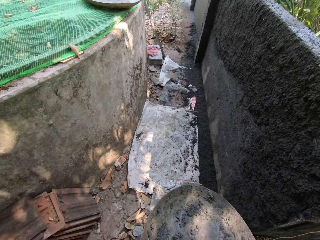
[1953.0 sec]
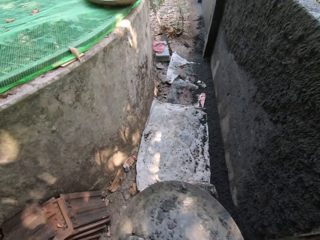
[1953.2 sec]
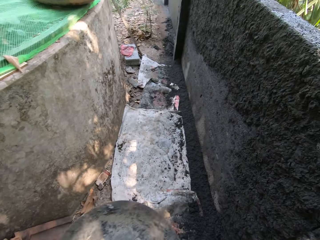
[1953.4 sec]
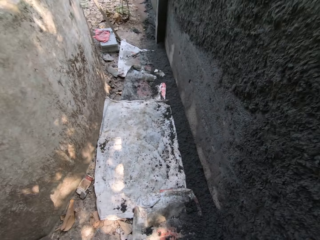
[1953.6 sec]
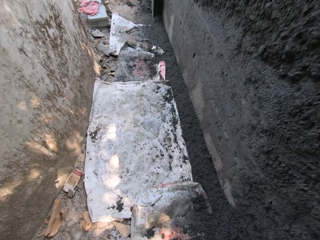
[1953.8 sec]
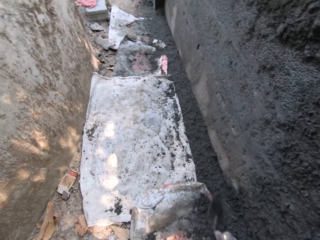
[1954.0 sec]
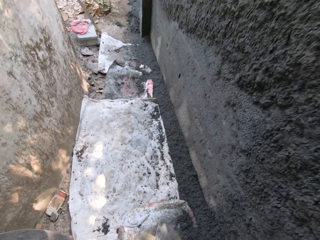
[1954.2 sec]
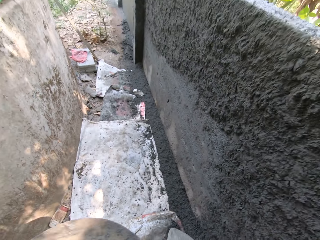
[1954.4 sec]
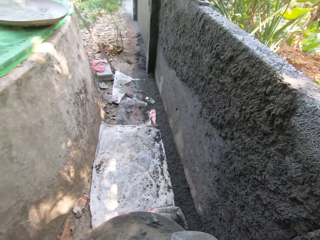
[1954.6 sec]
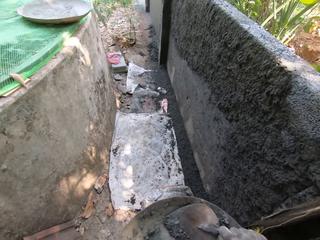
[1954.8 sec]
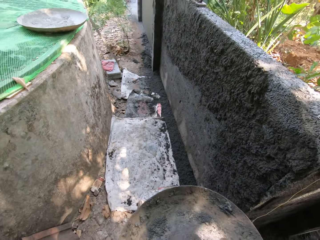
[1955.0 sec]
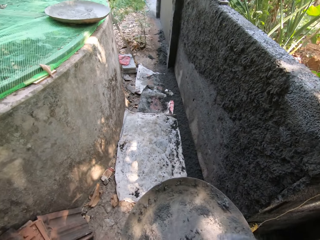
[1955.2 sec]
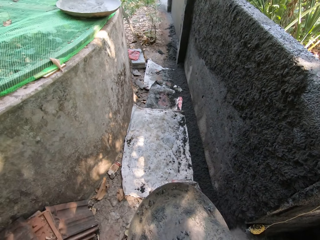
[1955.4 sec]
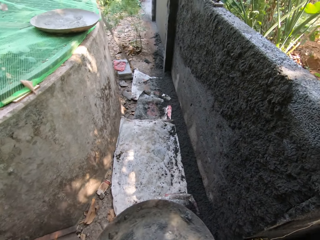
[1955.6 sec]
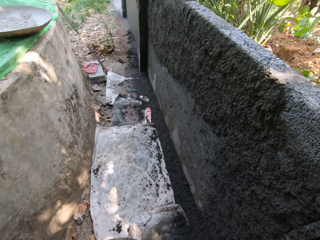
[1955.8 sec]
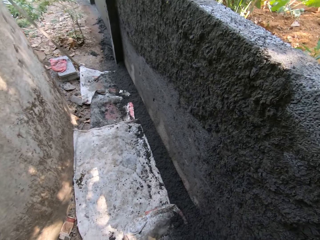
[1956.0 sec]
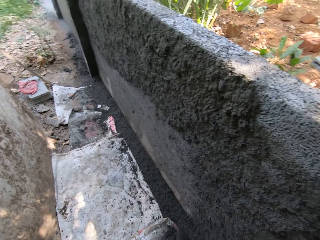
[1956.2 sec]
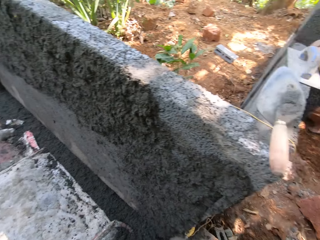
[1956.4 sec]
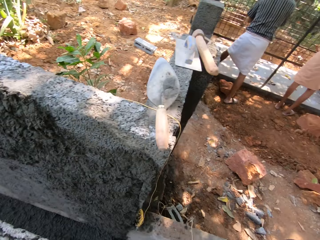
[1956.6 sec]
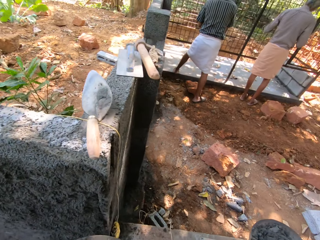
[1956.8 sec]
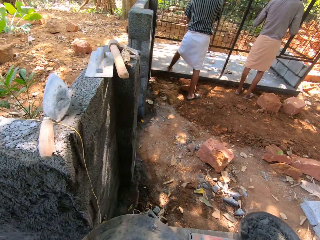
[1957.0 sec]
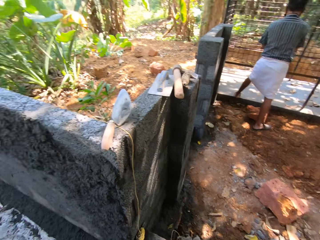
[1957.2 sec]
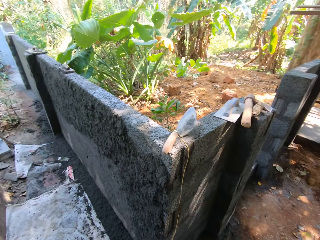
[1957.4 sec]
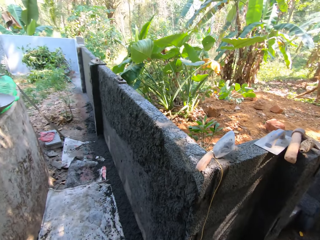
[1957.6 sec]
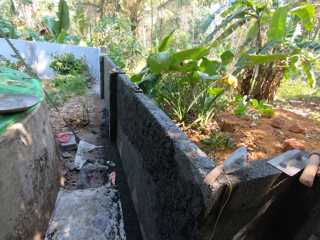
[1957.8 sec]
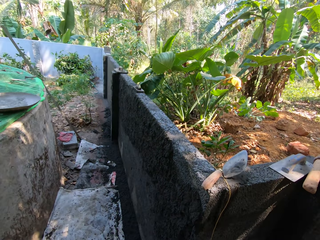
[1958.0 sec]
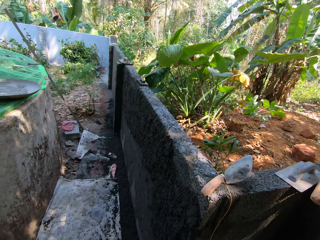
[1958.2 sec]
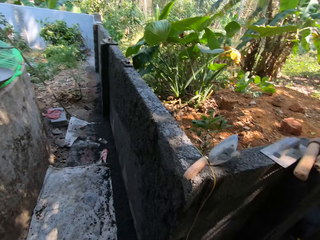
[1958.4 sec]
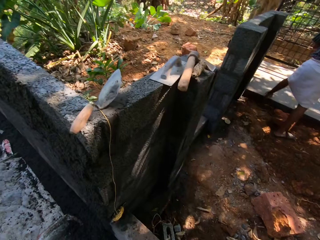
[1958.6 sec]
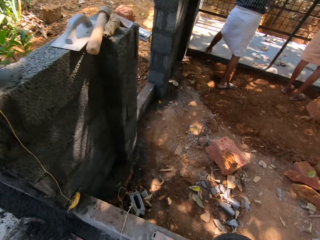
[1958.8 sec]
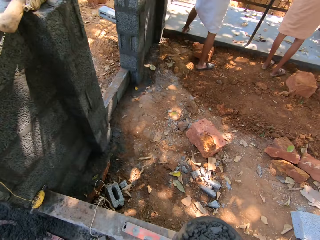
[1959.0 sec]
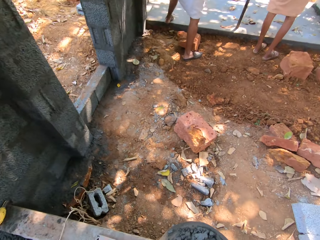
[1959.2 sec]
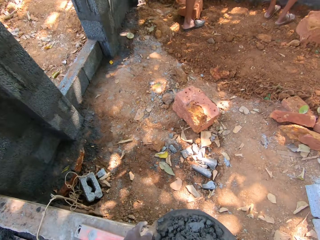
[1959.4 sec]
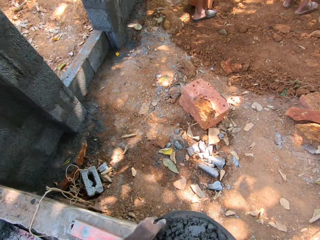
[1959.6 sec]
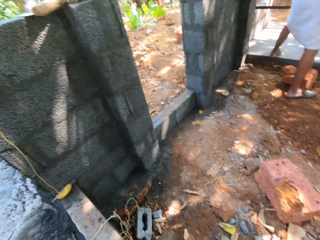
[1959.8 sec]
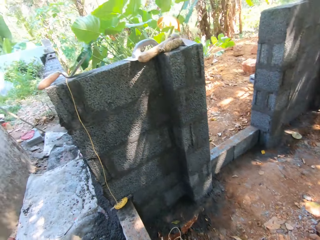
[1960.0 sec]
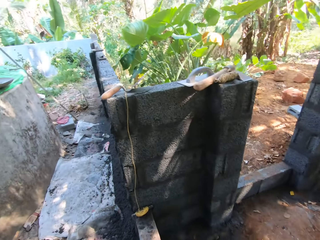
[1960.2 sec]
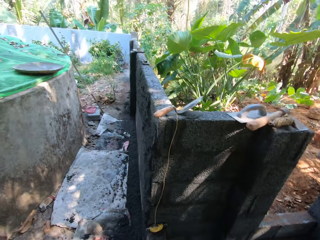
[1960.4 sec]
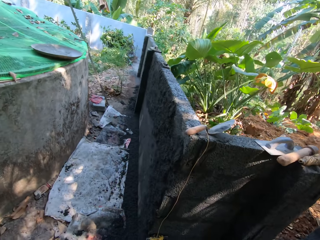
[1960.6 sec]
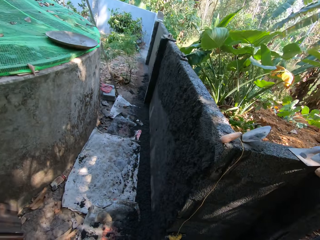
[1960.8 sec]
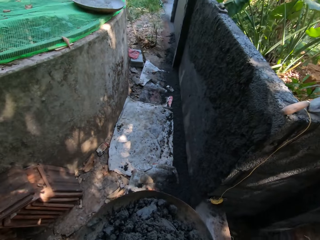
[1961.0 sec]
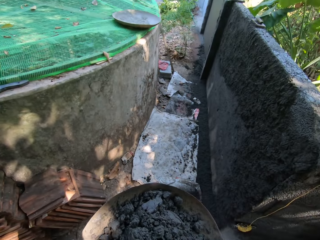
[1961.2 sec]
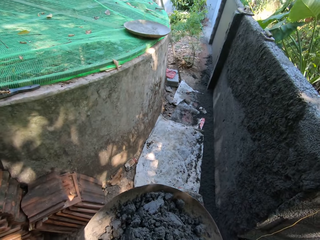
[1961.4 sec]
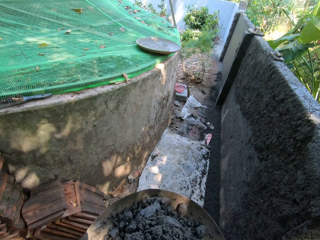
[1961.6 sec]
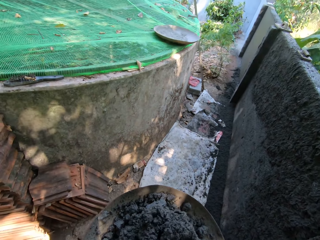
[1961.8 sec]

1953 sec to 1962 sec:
The camera wearer takes mortar from the head pan with the hand trowel in his right hand. He plasters the wall with the mortar in the hand trowel in his right hand. He mixes the mortar in the head pan with the hand trowel in his right hand. He takes mortar from the head pan with the hand trowel in his right hand. He plasters the wall with the mortar in the hand trowel in his right hand. A man paints the iron cage with the brush in his right hand. The camera wearer puts the tray down. He picks up the tray of cement. He carries the head pan of mortar from the floor with both hands.

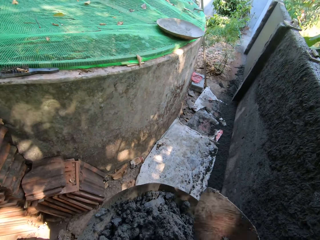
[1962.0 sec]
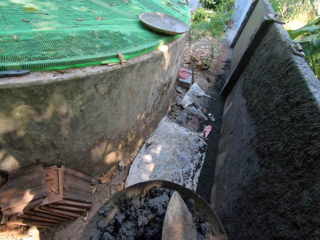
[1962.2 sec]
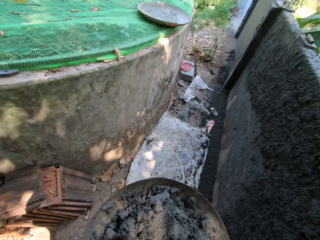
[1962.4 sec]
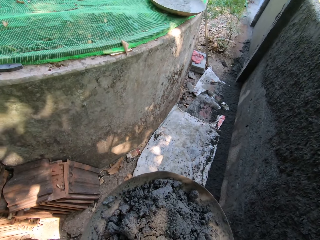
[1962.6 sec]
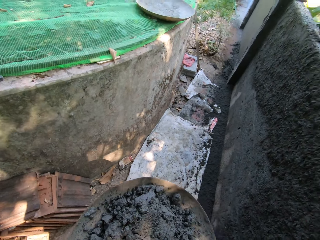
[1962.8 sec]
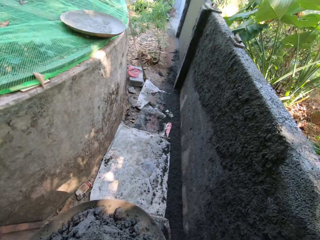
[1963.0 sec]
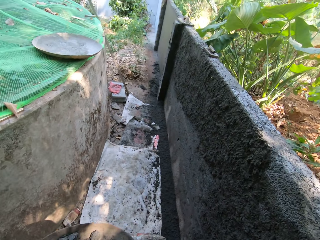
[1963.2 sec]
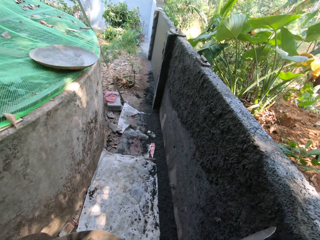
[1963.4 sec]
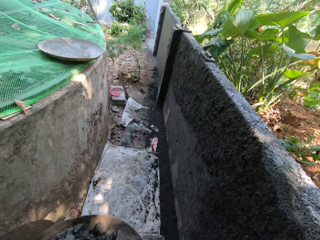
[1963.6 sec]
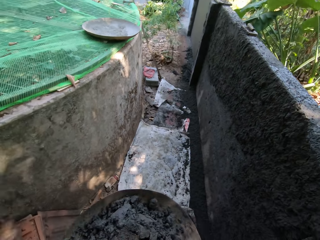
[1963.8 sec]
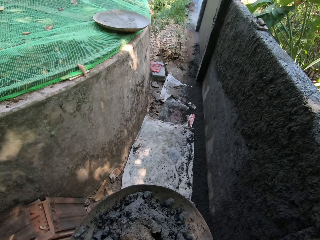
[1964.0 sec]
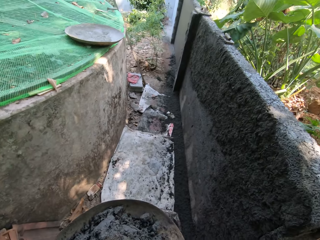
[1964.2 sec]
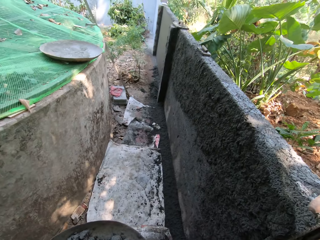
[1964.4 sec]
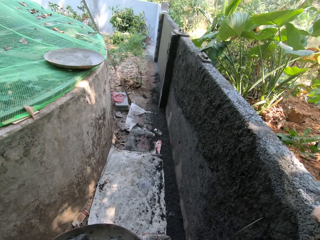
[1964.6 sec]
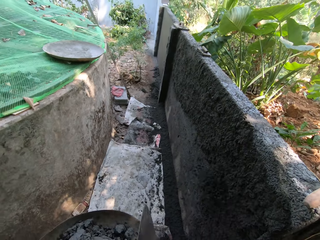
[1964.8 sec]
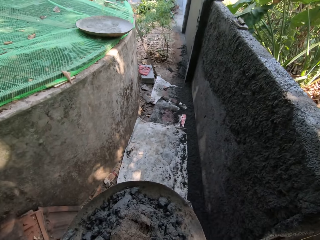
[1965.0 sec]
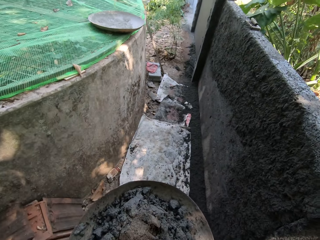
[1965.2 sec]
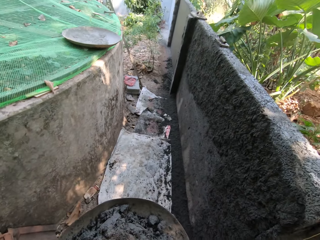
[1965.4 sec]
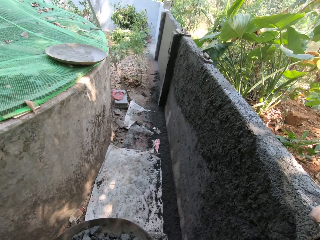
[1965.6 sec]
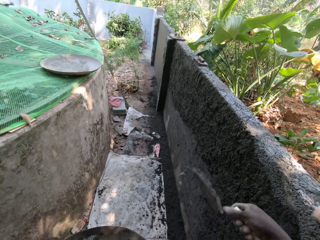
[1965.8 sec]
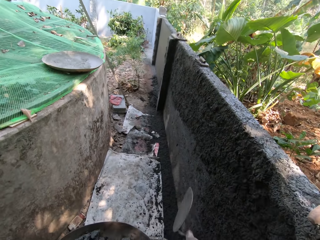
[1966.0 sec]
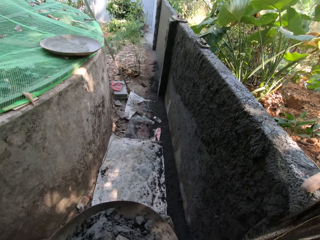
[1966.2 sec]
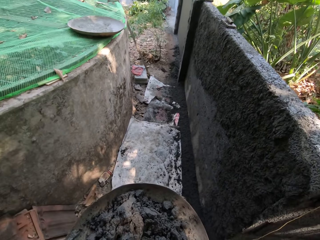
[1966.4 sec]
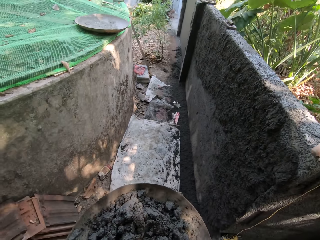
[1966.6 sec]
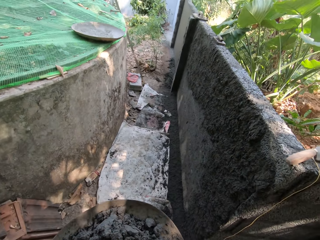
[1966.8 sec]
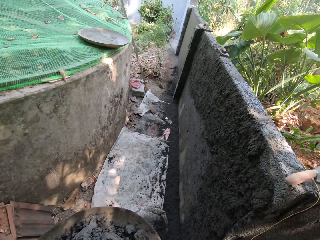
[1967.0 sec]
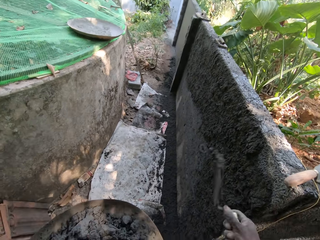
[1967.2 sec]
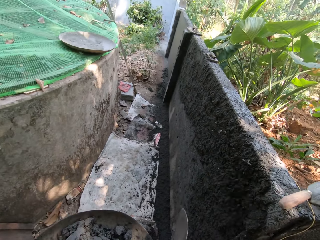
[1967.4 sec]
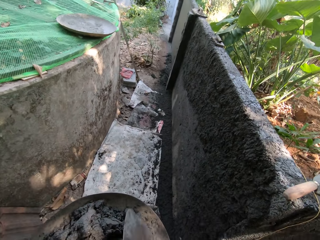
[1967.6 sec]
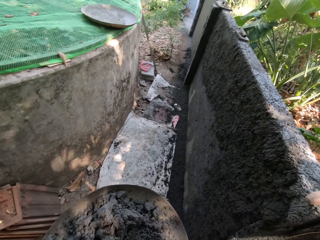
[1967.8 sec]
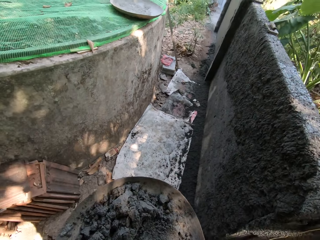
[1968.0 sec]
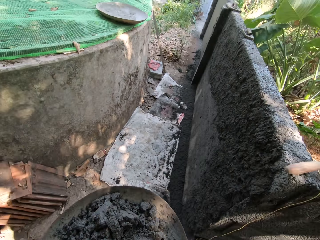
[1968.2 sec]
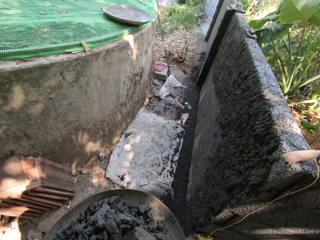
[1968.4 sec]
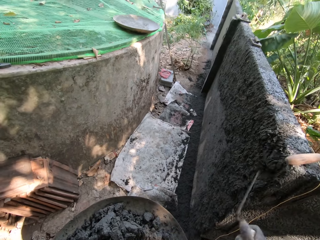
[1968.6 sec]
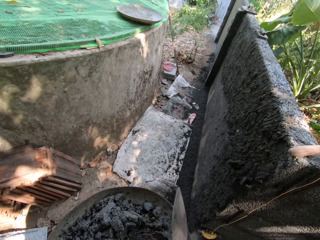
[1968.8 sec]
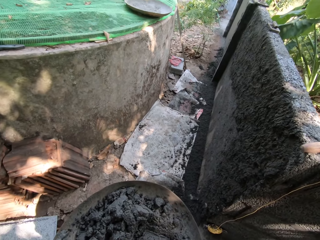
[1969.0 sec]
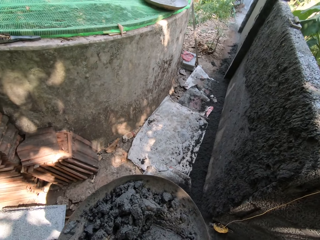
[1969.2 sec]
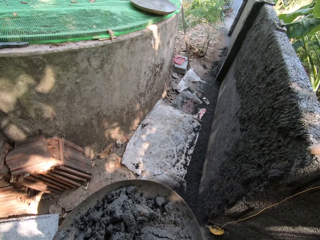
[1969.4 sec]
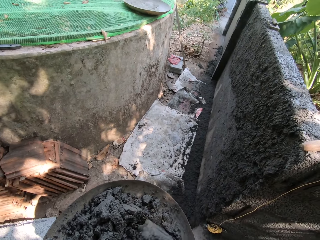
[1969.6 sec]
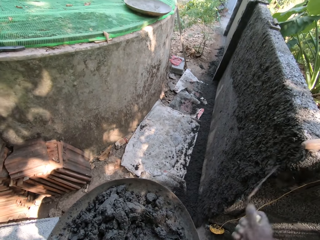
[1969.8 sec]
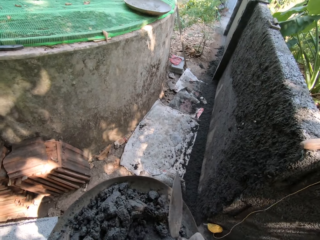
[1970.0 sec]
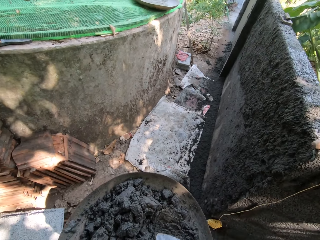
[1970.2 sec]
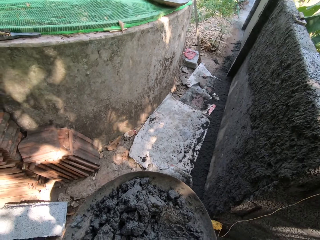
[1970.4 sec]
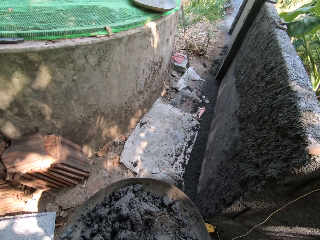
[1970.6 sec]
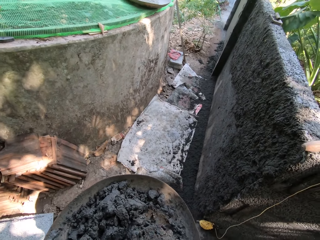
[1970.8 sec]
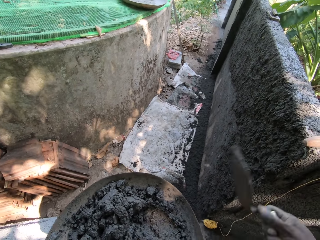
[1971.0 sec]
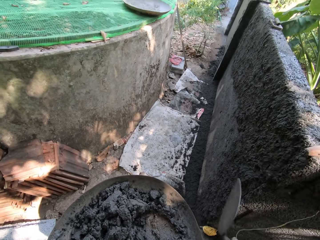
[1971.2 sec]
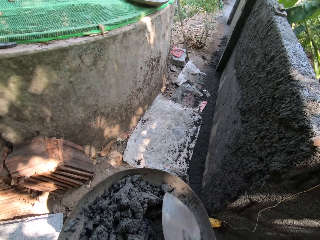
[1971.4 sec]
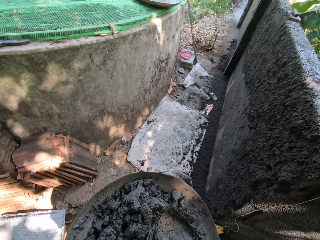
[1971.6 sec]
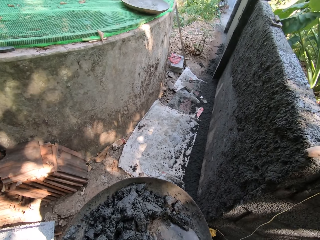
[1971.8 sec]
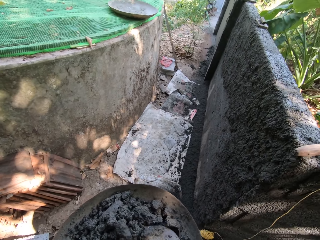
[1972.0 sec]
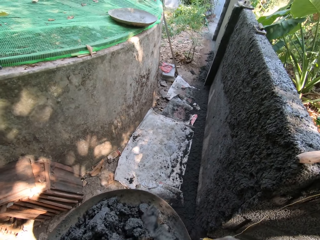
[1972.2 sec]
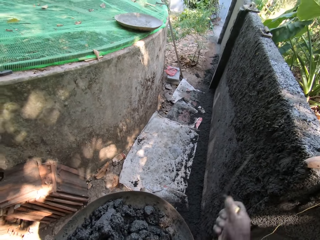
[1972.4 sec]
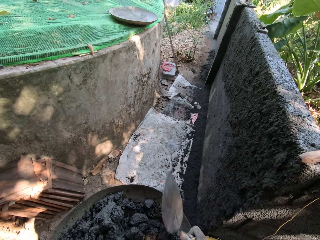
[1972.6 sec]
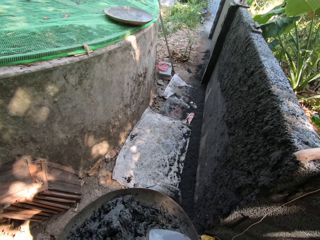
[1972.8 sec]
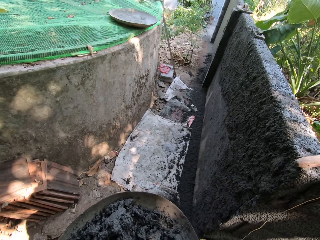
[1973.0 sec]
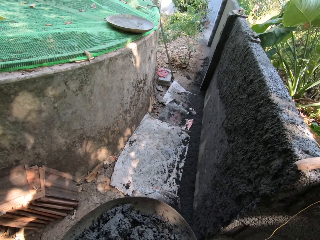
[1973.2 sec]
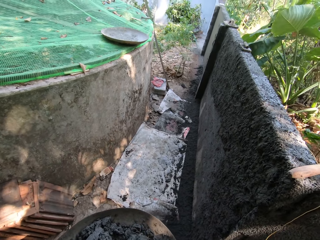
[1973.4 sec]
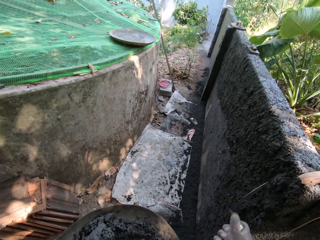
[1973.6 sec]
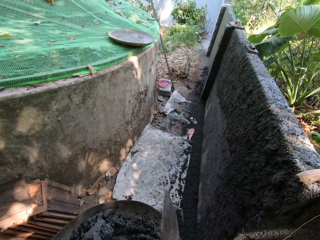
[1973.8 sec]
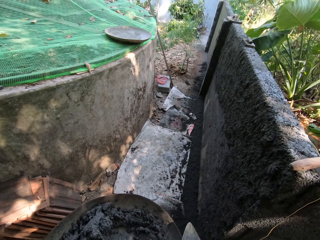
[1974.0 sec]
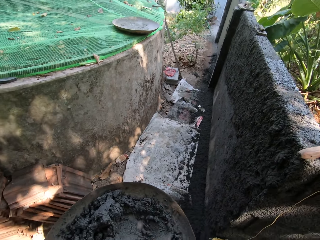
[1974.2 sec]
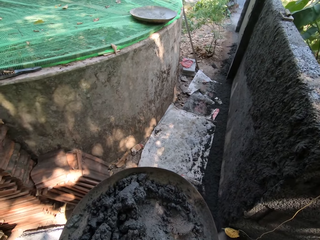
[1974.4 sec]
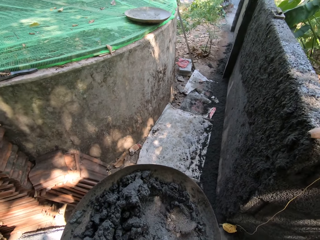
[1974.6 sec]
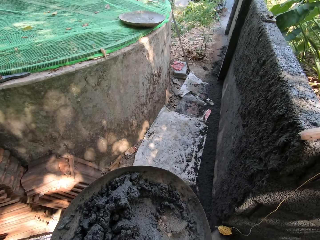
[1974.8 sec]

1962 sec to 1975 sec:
The camera wearer holds the head pan of mortar with his left hand. He takes mortar from the head pan with the hand trowel in his right hand. He mixes cement. He plasters the wall with the mortar in the hand trowel in his right hand. He takes mortar from the head pan with the hand trowel in his right hand. He plasters the wall with the mortar in the hand trowel in his right hand. He takes mortar from the head pan with the hand trowel in his right hand. He plasters the wall with the mortar in the hand trowel in his right hand. He takes mortar from the head pan with the hand trowel in his right hand. He plasters the wall with the mortar in the hand trowel in his right hand. He takes mortar from the head pan with the hand trowel in his right hand. He plasters the wall with the mortar in the hand trowel in his right hand. He takes mortar from the head pan with the hand trowel in his right hand. He plasters the wall with the mortar in the hand trowel in his right hand. He takes mortar from the head pan with the hand trowel in his right hand. He plasters the wall with the mortar in the hand trowel in his right hand. He takes mortar from the head pan with the hand trowel in his right hand. He plasters the wall with the mortar in the hand trowel in his right hand. He takes mortar from the head pan with the hand trowel in his right hand. He plasters the wall with the mortar in the hand trowel in his right hand.
